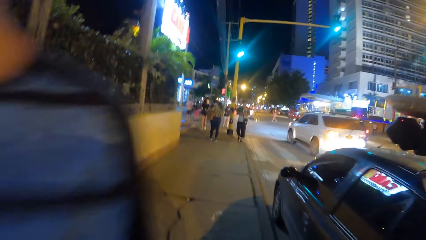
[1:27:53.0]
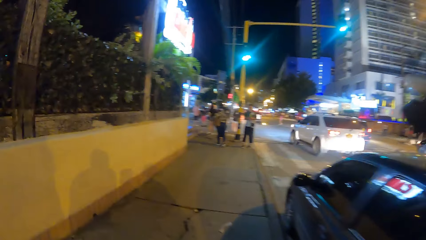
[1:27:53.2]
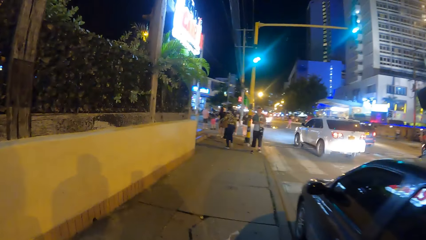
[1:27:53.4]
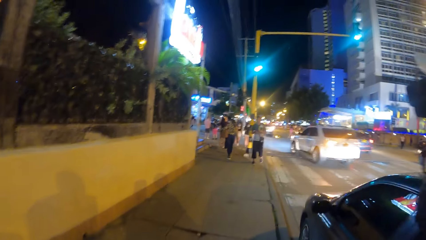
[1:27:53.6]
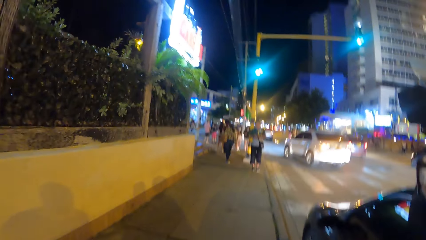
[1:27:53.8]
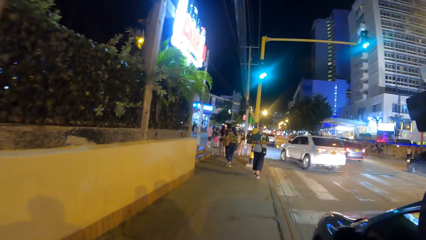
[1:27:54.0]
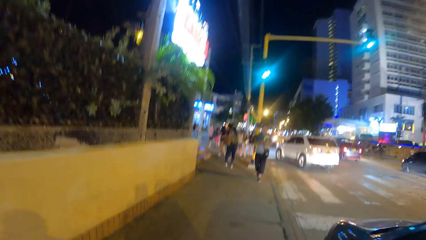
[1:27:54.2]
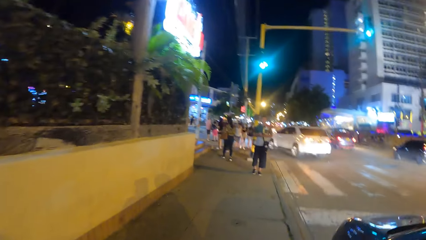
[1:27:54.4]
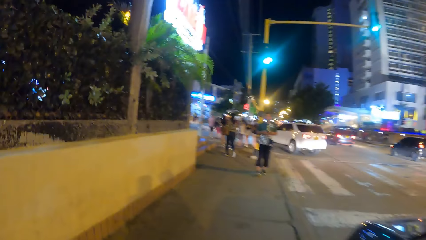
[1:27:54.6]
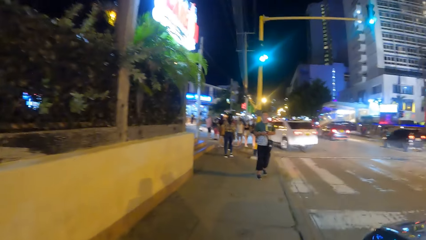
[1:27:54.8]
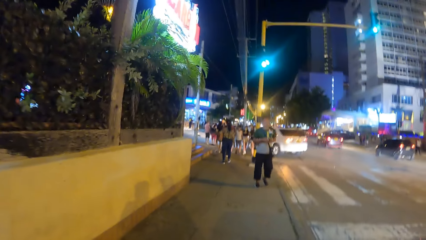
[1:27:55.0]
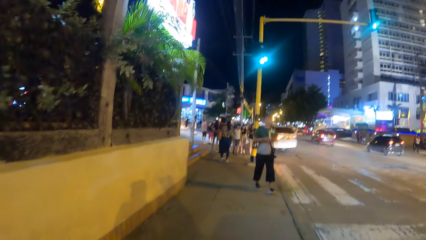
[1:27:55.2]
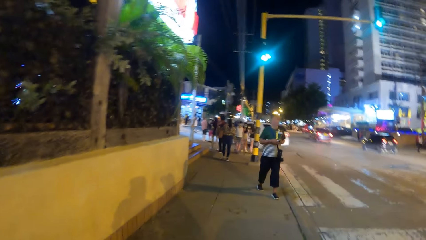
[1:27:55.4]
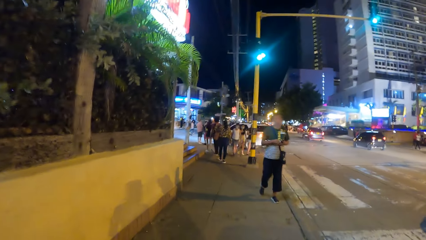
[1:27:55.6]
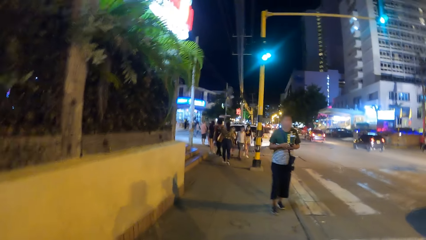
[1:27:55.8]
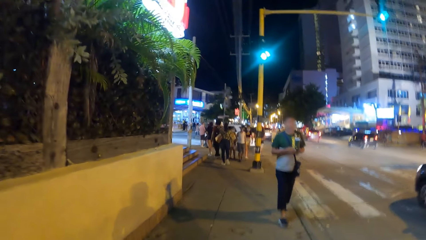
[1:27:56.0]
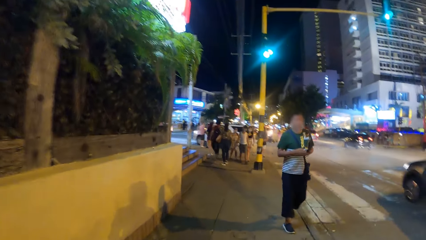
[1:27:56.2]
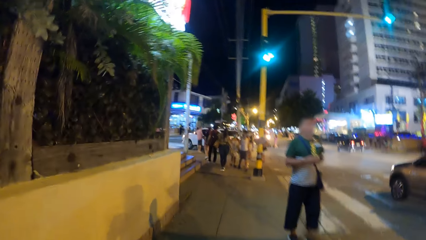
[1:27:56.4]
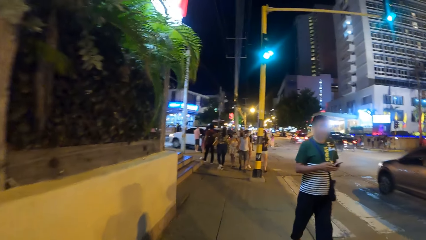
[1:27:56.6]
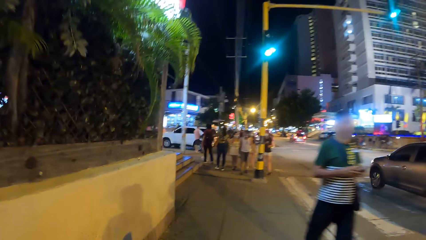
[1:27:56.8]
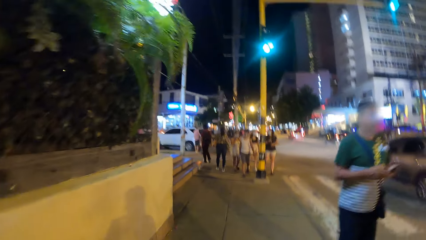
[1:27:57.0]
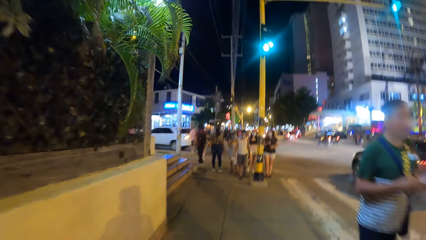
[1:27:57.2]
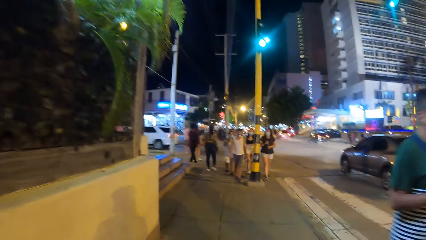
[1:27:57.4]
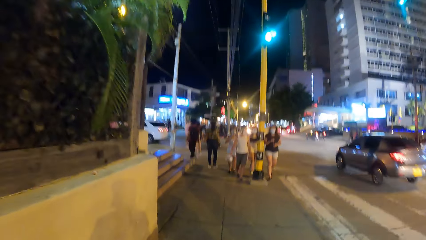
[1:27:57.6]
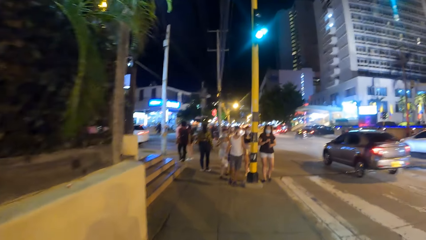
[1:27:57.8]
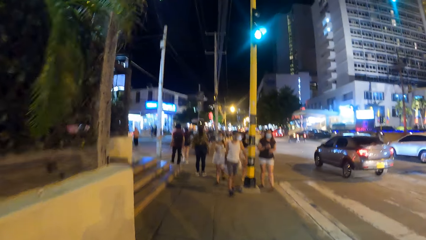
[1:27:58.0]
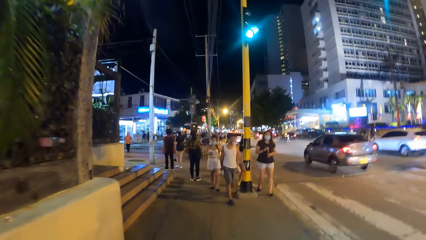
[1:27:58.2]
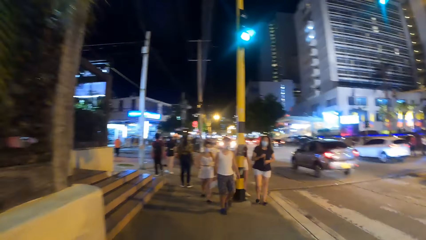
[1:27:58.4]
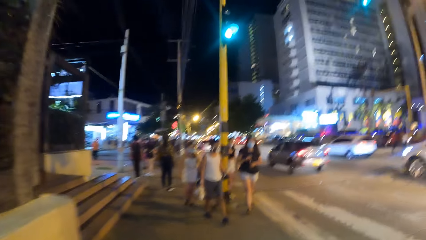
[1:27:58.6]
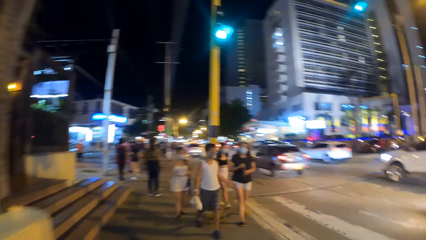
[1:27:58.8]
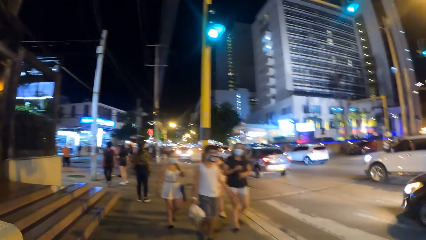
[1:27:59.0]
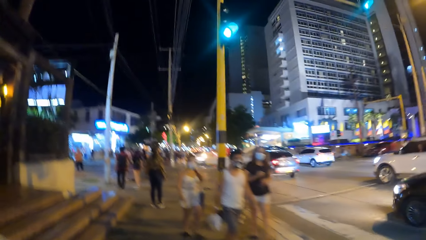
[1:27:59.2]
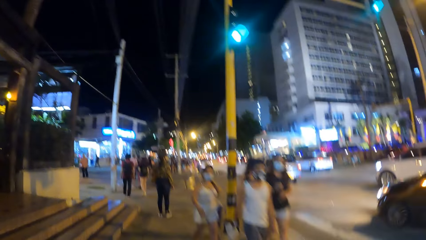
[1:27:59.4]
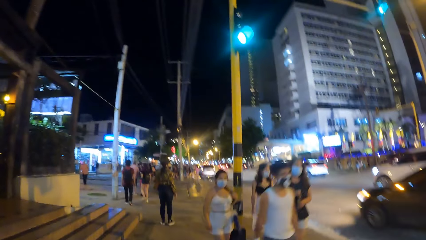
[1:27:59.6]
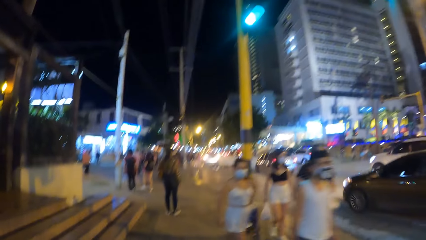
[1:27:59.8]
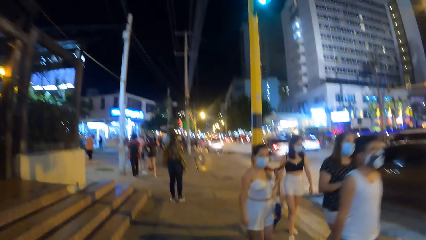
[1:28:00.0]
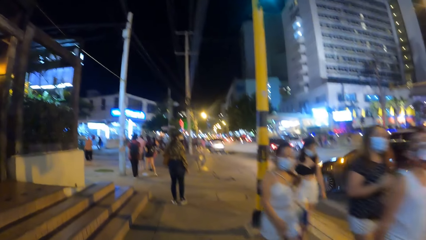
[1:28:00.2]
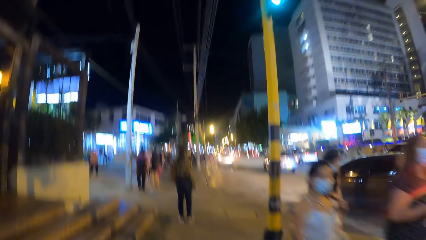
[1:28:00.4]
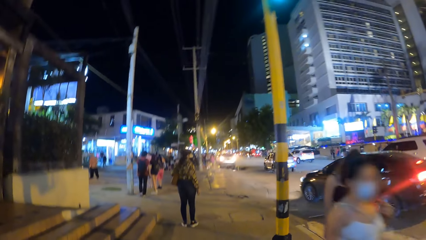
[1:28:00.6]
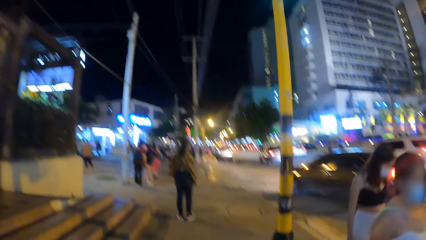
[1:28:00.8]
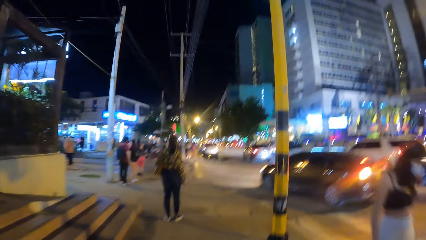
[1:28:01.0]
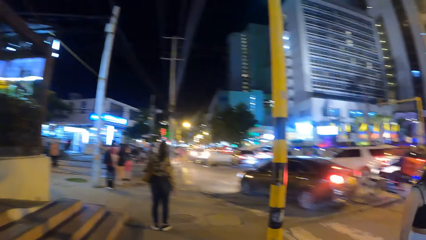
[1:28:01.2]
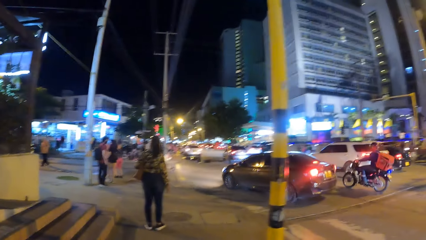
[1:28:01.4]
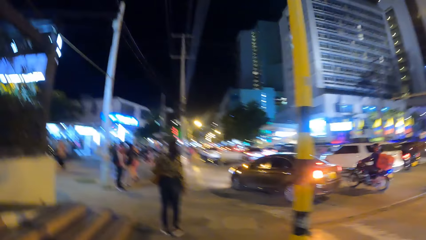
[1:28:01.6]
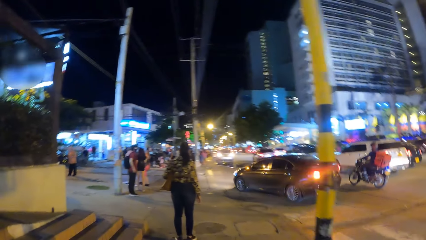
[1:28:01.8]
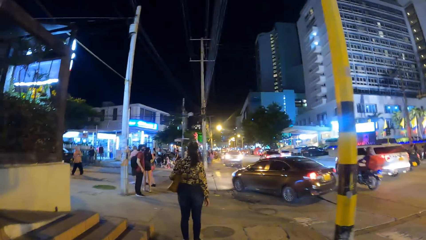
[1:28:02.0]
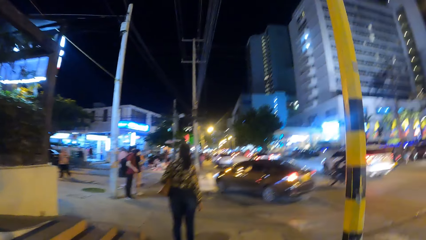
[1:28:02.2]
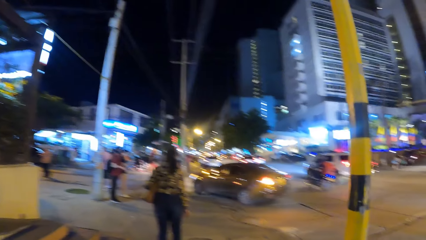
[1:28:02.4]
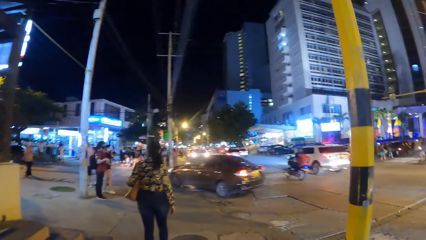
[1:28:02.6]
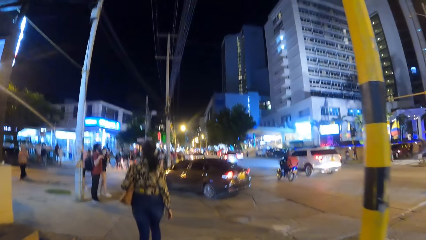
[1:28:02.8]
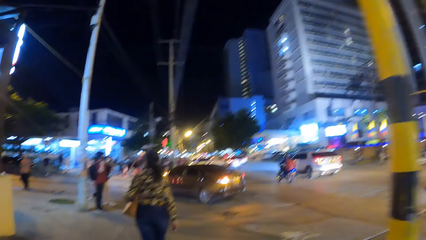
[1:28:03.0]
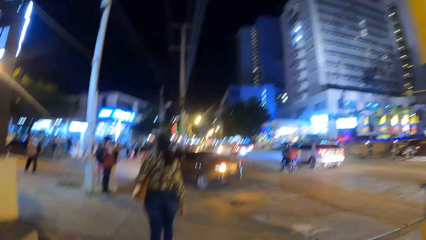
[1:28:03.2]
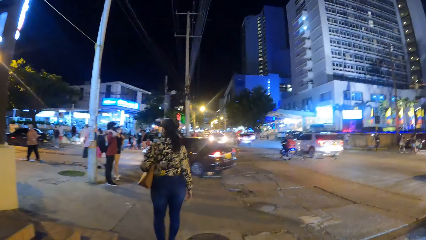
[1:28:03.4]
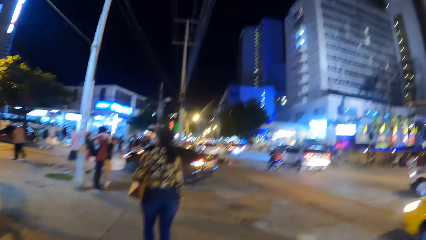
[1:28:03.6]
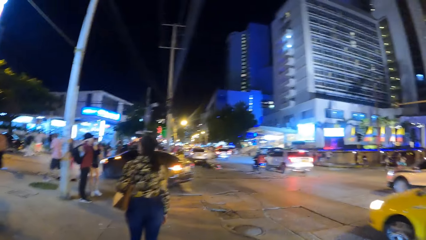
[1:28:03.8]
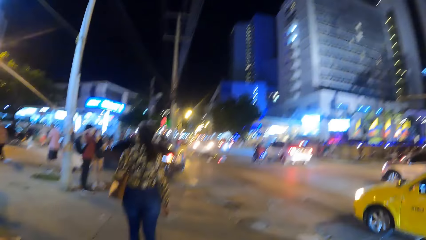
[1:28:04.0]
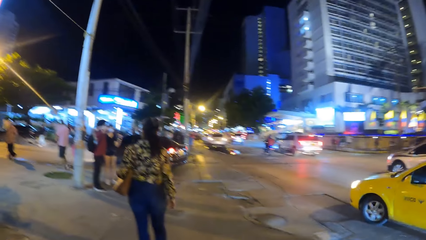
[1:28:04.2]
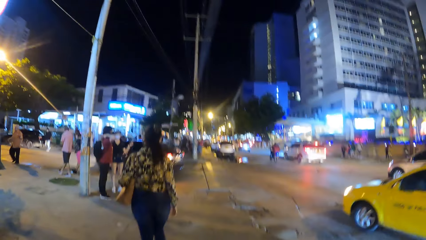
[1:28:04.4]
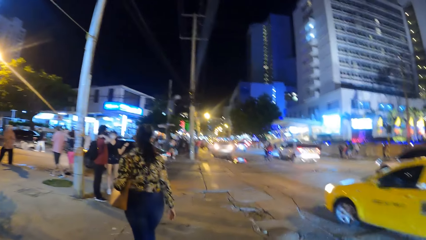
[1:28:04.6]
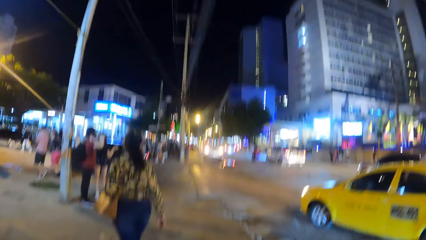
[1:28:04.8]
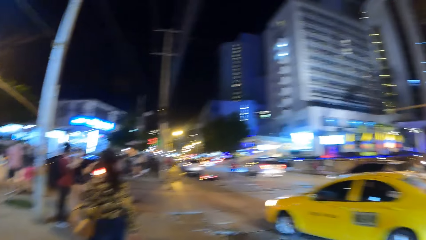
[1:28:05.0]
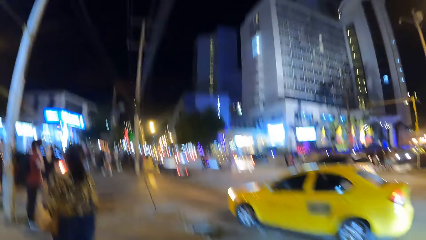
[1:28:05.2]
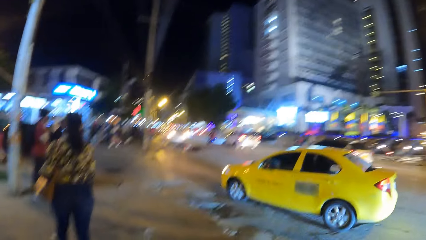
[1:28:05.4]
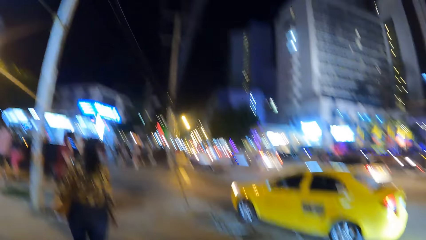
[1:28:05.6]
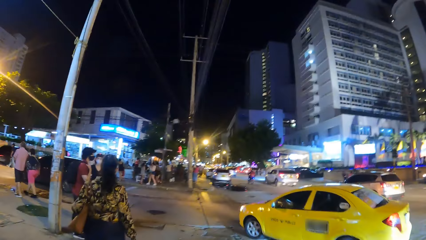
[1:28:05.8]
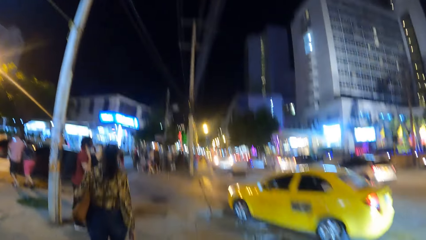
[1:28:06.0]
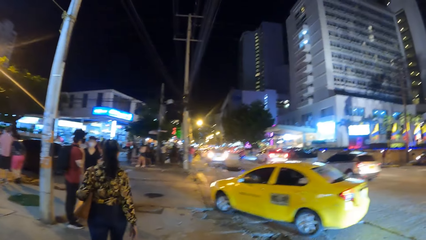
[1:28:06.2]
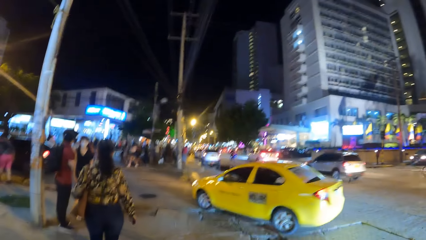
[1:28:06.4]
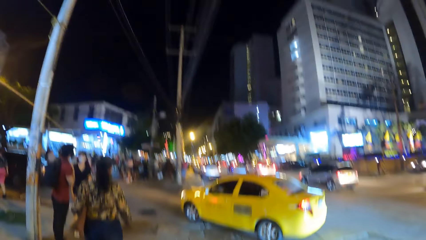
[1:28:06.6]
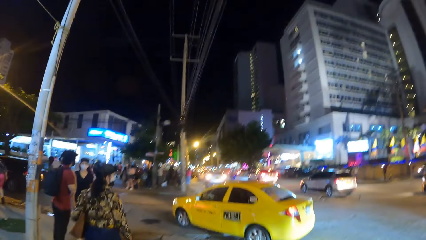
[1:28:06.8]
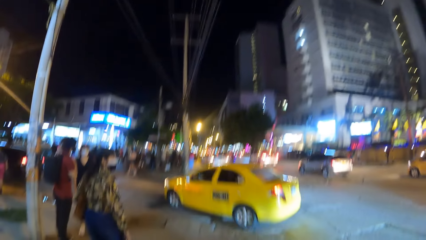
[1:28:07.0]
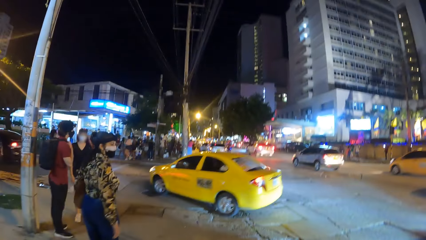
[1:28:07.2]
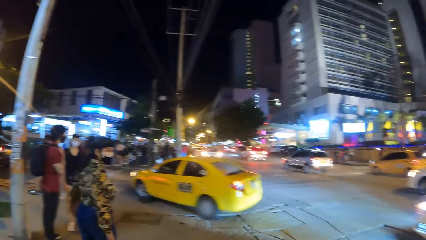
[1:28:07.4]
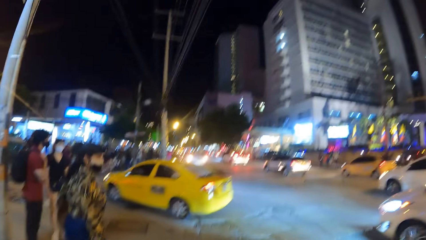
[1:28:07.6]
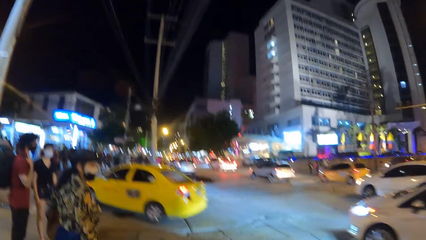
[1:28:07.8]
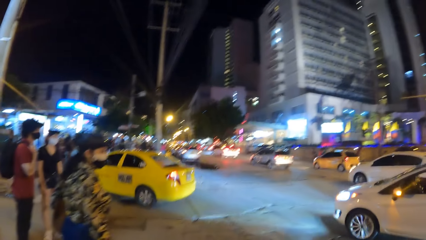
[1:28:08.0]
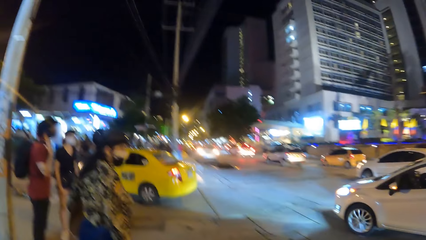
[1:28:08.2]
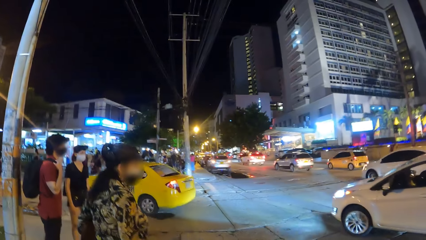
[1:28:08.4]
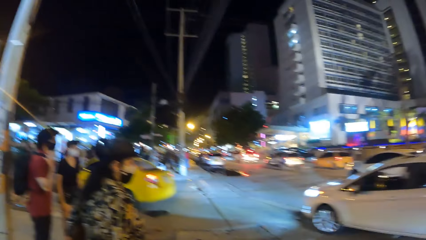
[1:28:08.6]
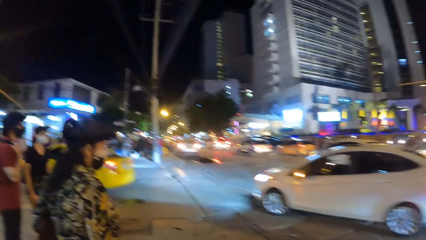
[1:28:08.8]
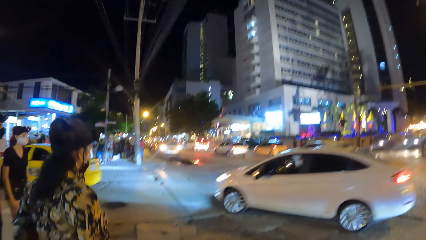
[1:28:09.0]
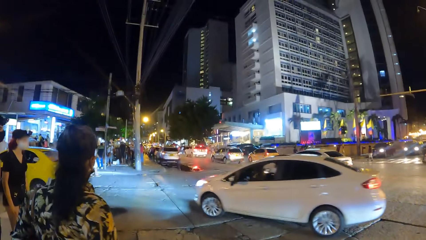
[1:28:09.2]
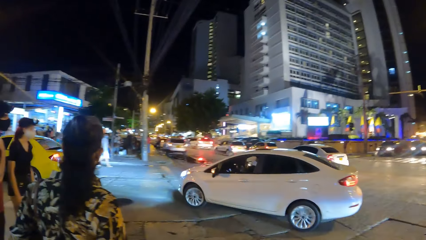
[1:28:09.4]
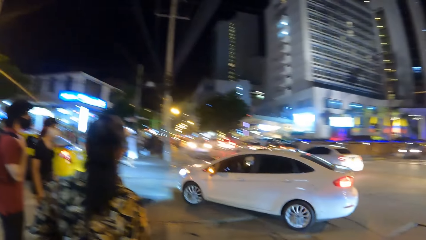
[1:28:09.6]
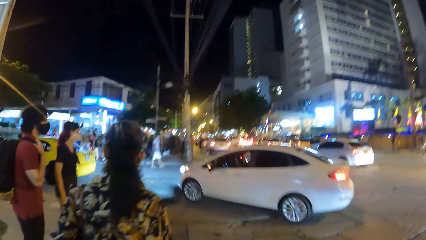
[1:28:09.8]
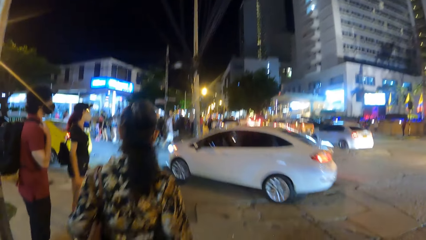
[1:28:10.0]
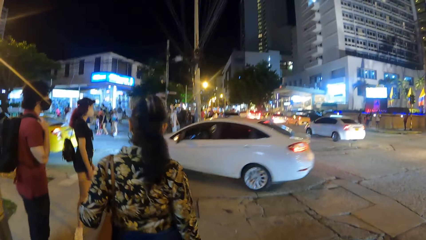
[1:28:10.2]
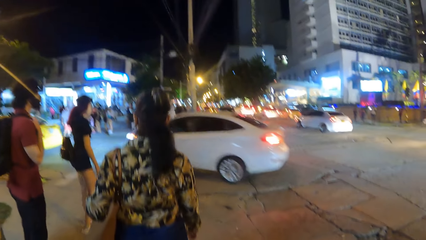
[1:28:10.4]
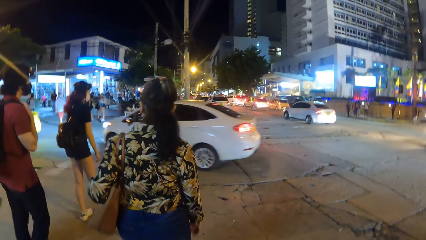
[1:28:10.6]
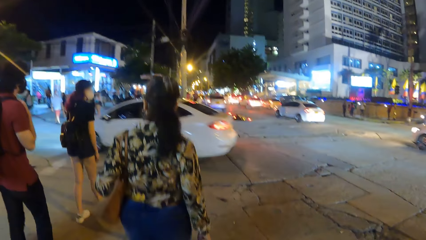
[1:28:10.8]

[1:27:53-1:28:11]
The camera wearer walks around. They look around.
